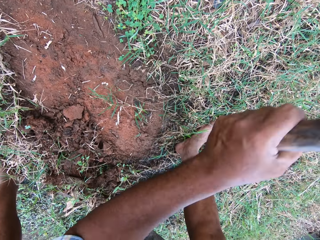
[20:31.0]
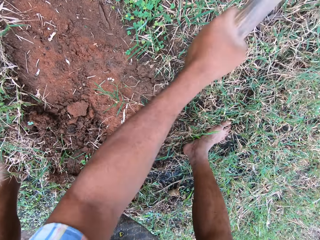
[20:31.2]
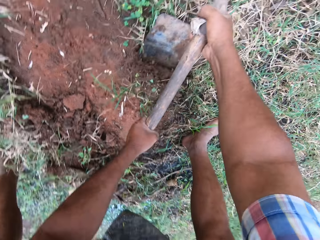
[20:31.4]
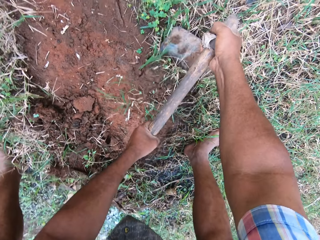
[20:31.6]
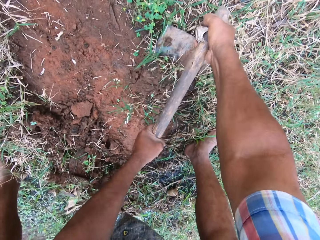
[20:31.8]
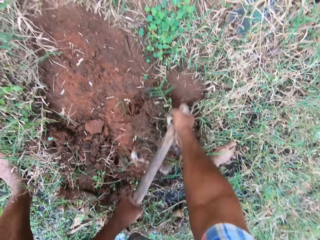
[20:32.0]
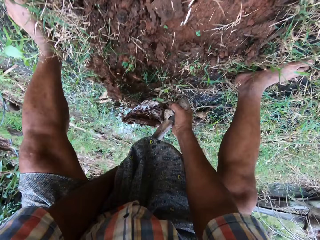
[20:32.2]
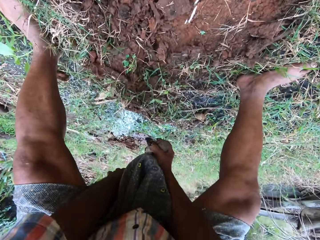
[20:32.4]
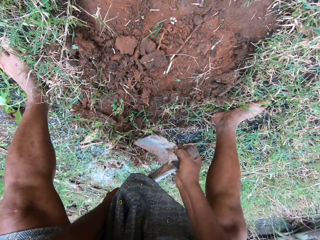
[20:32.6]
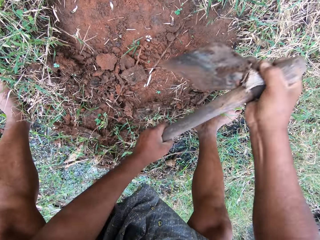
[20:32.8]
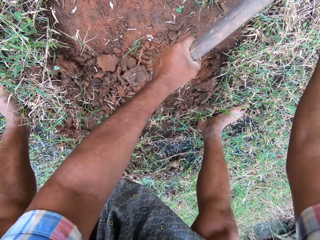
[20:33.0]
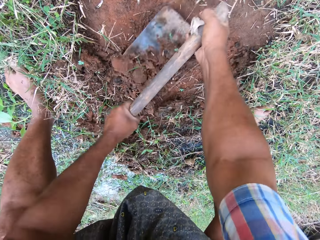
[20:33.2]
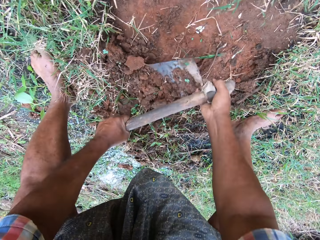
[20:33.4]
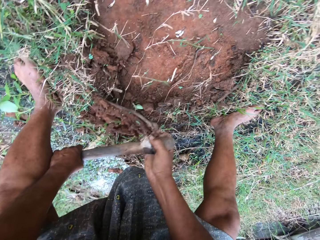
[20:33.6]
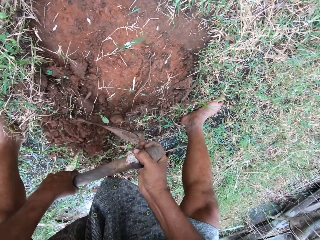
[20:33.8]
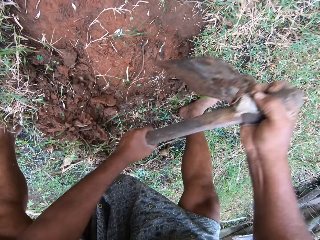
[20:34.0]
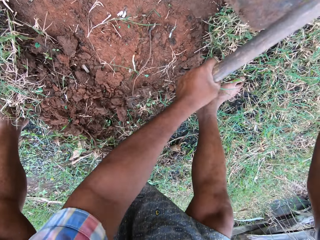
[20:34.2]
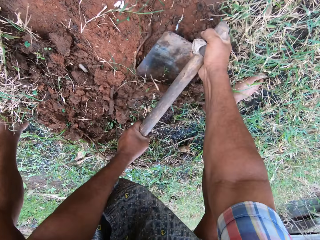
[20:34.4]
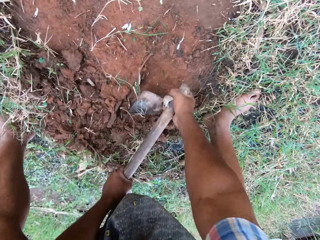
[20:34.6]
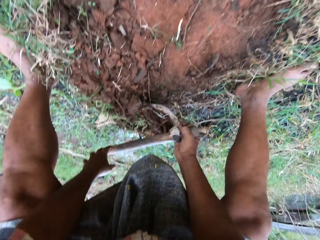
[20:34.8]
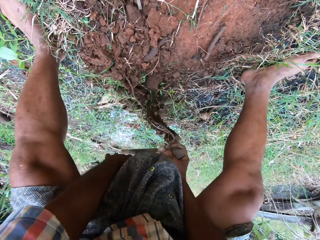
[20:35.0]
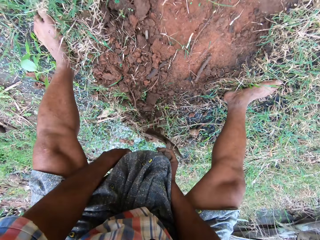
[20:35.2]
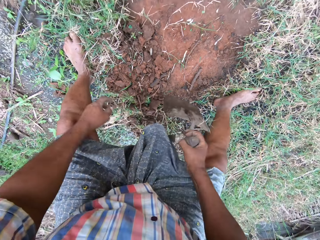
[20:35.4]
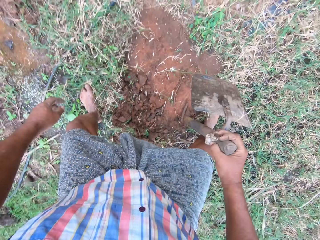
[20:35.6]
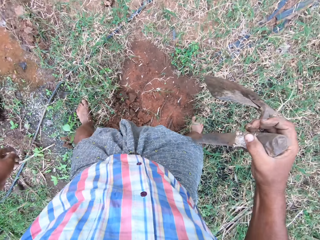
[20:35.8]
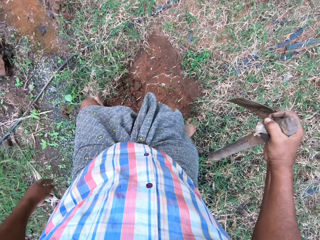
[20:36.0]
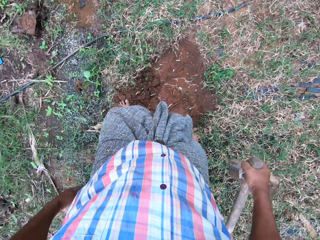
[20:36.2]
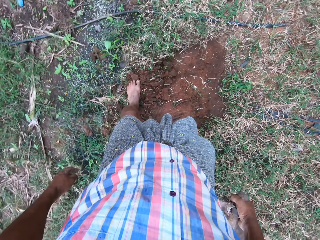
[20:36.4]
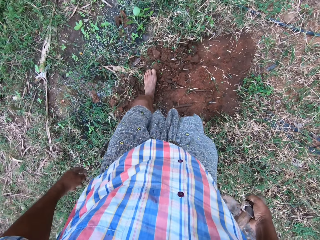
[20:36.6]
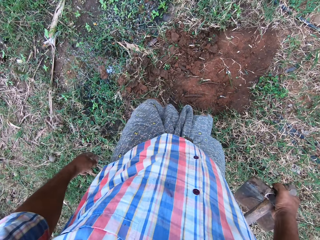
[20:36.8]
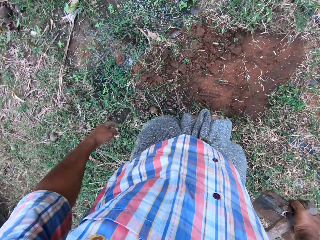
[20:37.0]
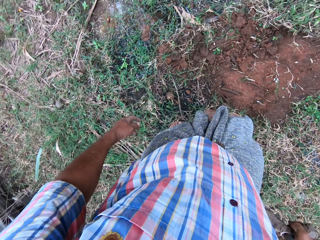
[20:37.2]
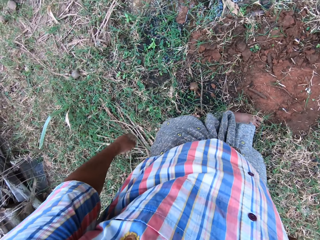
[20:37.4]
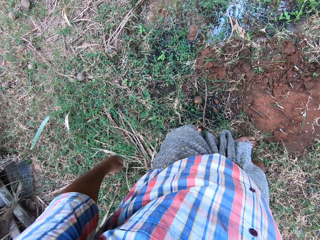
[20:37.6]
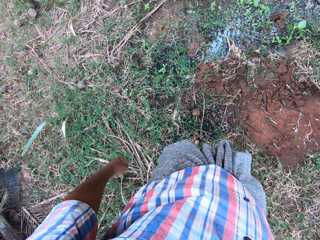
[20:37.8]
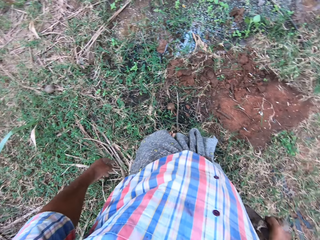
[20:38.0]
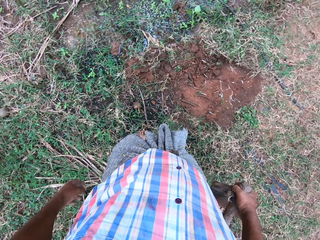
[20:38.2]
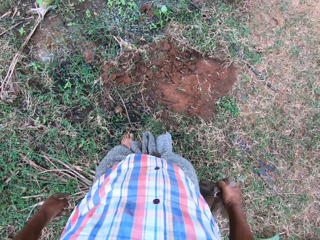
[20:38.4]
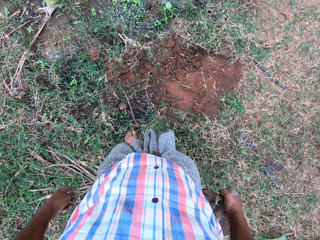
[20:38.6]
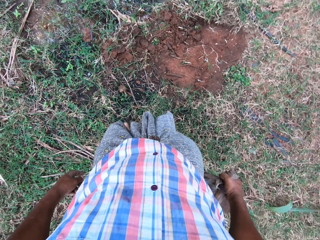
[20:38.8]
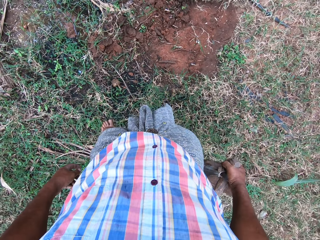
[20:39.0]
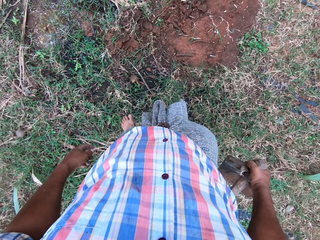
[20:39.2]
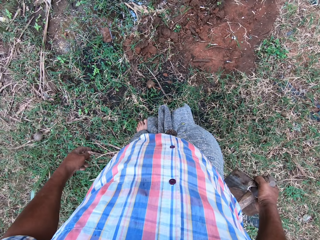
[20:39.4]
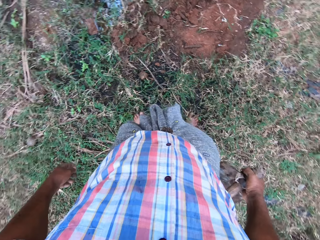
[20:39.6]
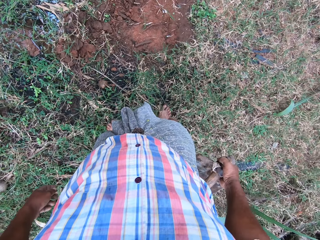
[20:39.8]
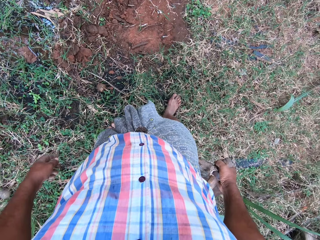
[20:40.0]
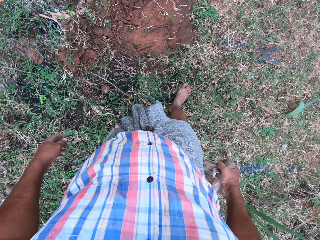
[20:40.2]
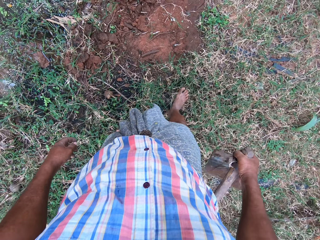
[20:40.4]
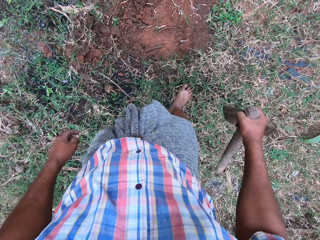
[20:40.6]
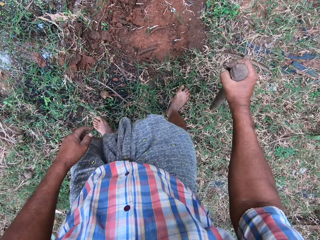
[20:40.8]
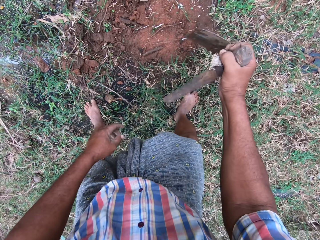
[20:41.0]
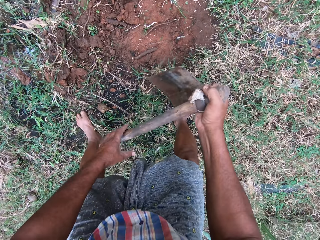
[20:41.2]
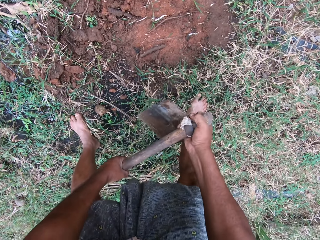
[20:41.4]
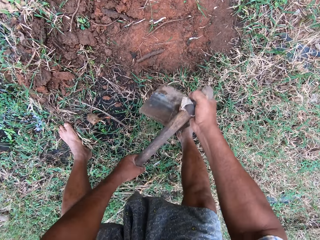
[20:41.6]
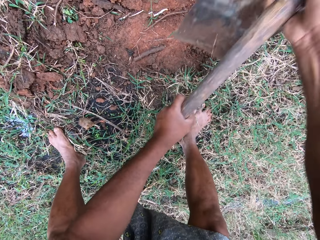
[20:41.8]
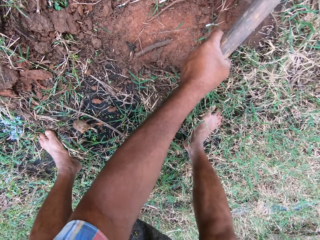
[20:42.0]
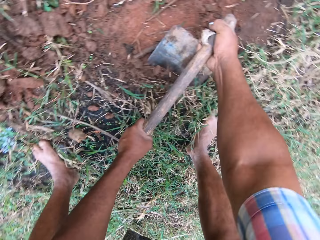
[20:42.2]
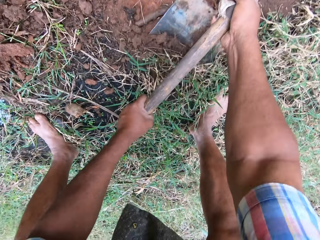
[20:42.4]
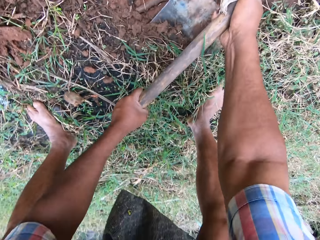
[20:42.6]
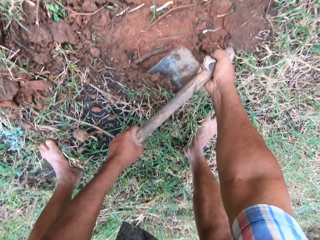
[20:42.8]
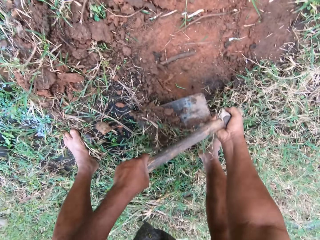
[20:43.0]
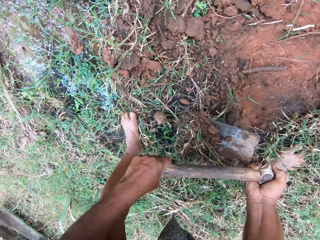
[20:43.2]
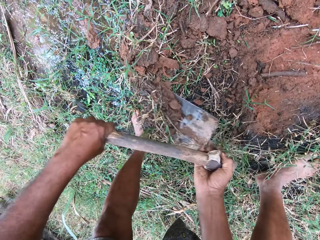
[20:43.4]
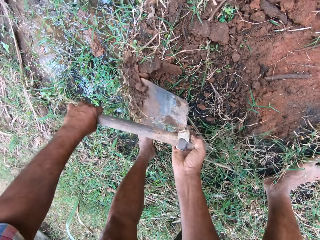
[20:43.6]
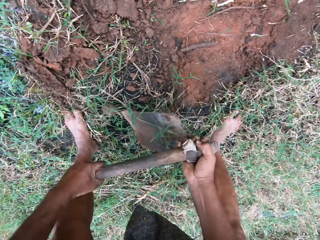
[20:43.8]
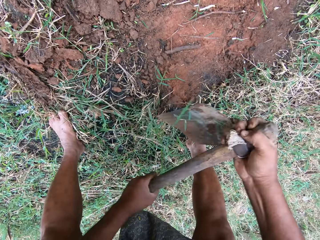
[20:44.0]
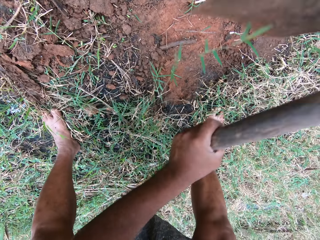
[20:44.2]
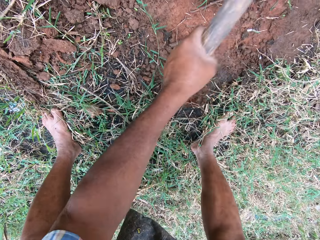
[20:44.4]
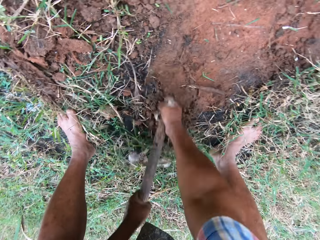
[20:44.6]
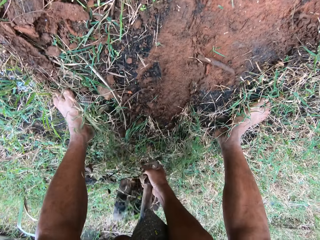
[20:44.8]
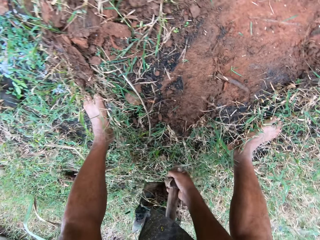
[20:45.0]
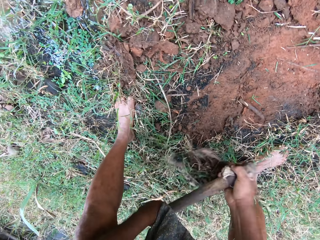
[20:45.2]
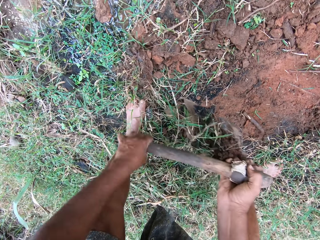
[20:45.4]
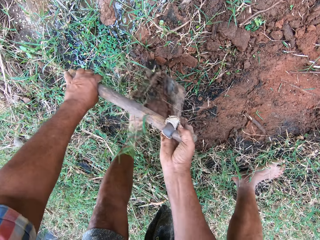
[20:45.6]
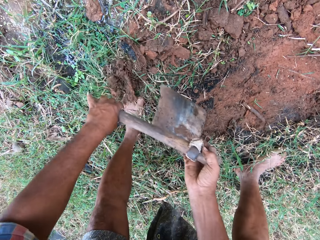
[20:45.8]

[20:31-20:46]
The camera wearer stands up. They move backward. They stand up. They bend down. They plow the soil.

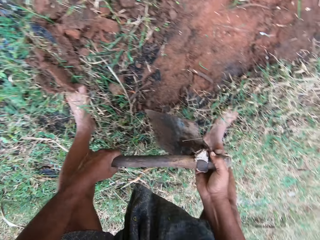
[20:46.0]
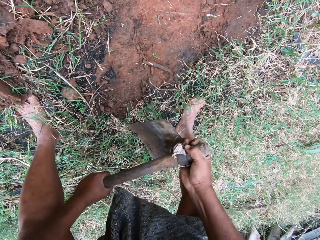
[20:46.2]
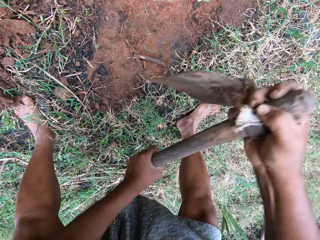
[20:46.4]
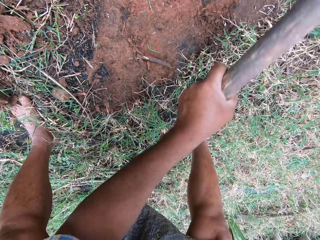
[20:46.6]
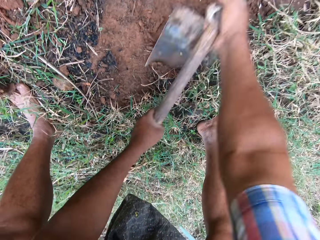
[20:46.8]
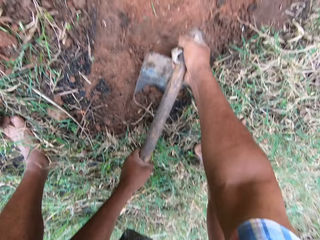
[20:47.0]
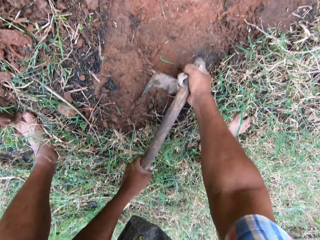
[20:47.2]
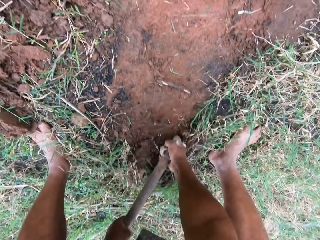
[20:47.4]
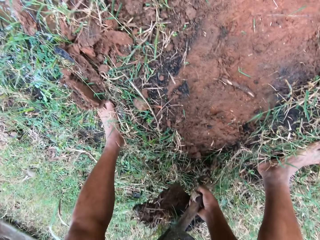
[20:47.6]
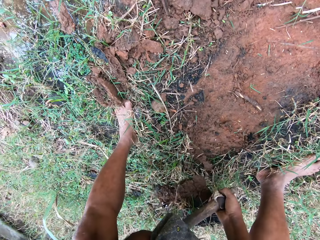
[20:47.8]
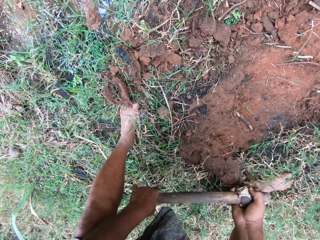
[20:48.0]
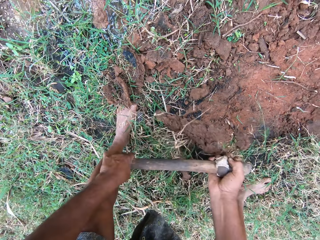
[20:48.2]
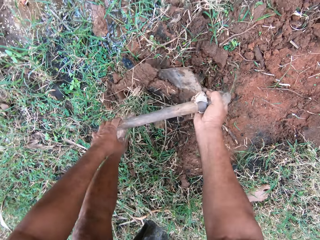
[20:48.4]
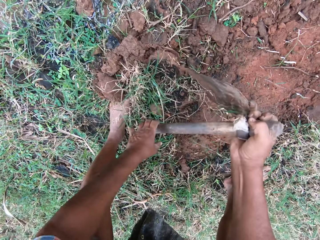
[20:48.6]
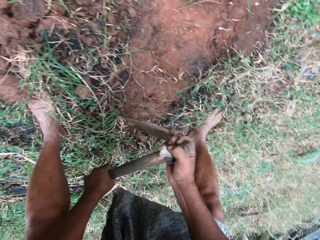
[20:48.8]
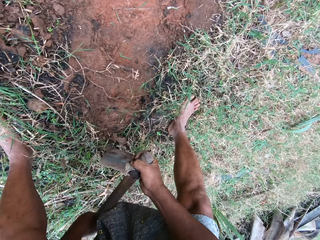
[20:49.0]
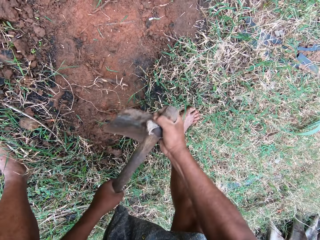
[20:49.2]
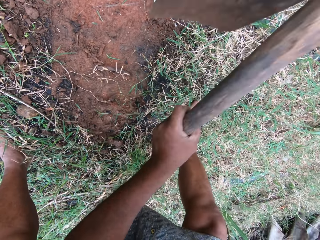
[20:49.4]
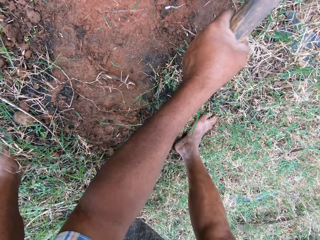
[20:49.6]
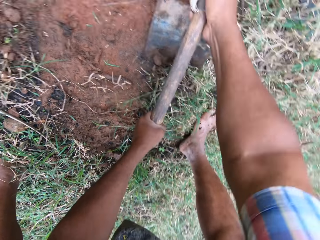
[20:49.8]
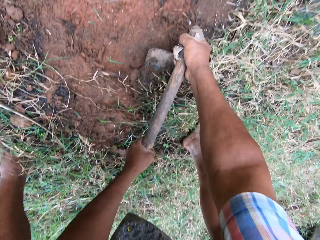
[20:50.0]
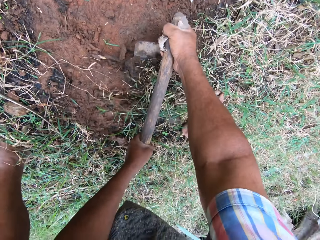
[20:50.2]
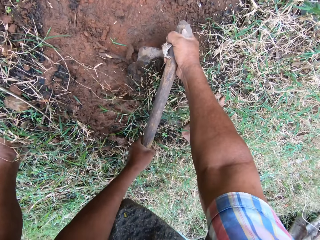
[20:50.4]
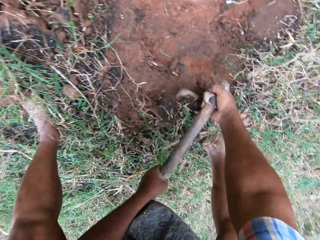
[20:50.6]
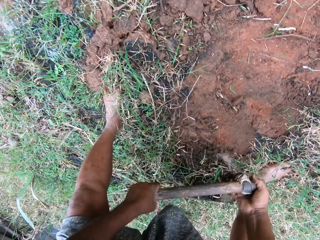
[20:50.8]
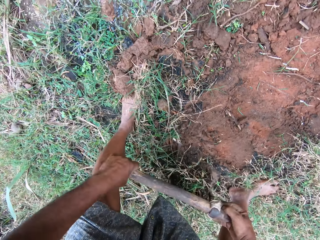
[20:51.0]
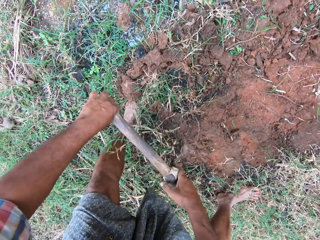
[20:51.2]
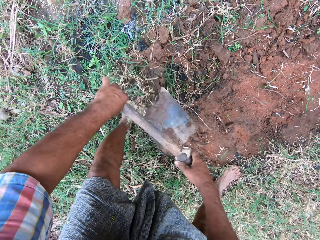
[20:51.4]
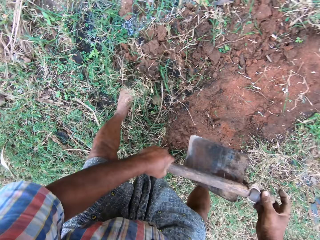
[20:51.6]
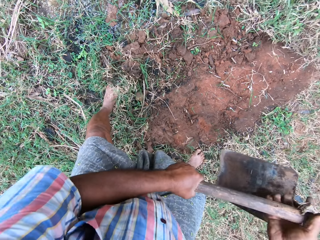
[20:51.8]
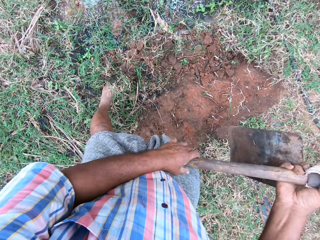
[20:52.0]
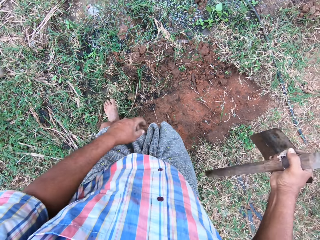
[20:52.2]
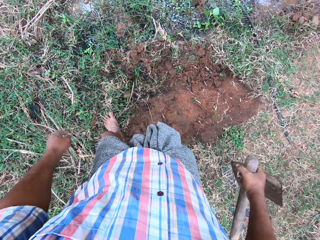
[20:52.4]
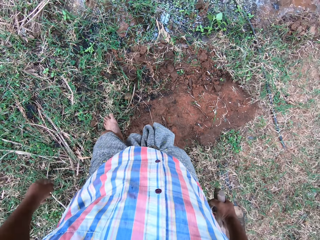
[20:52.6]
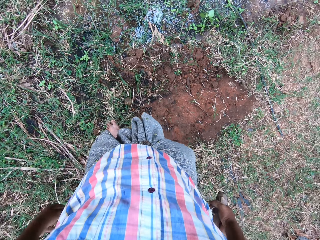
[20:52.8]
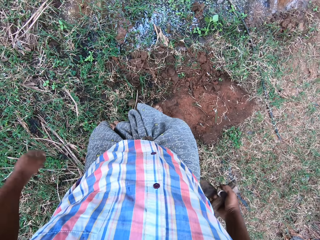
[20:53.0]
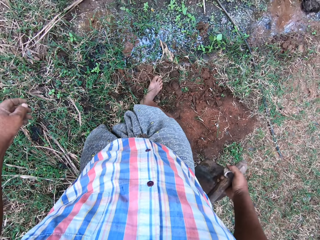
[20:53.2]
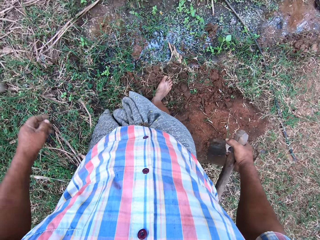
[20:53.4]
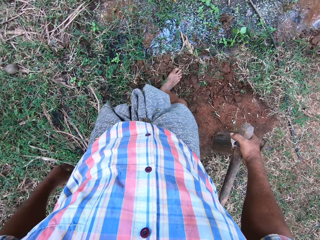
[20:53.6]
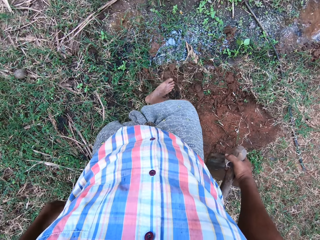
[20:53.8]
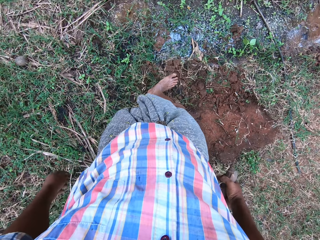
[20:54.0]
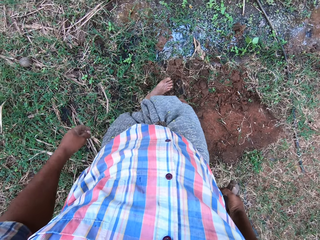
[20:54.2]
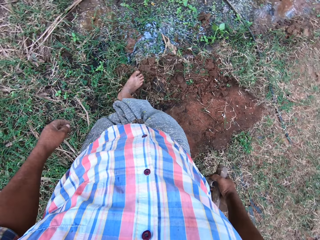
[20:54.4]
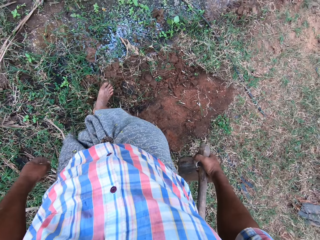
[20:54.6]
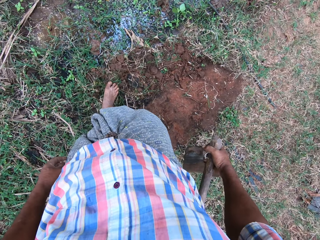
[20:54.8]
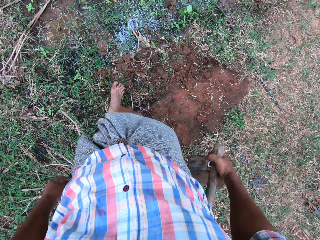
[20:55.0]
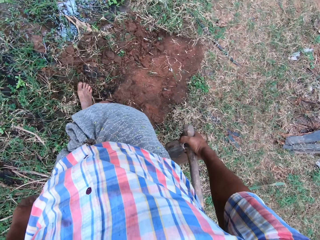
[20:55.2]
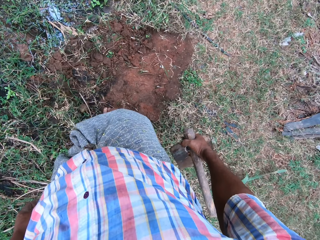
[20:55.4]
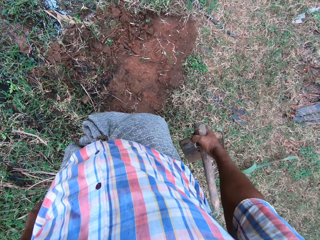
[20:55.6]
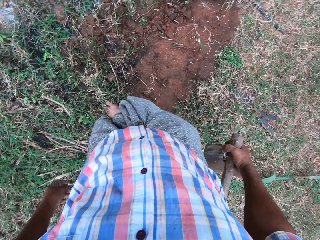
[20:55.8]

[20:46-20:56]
The camera wearer stands up. He presses the soil with his feet.
